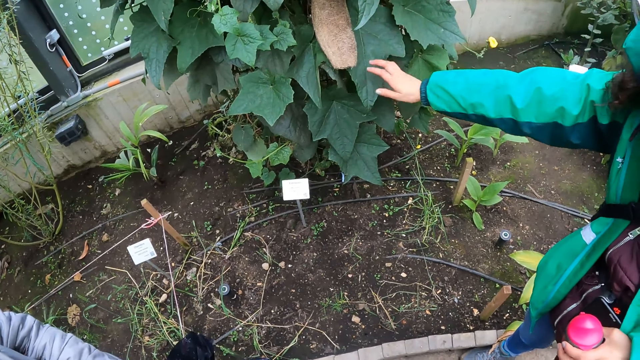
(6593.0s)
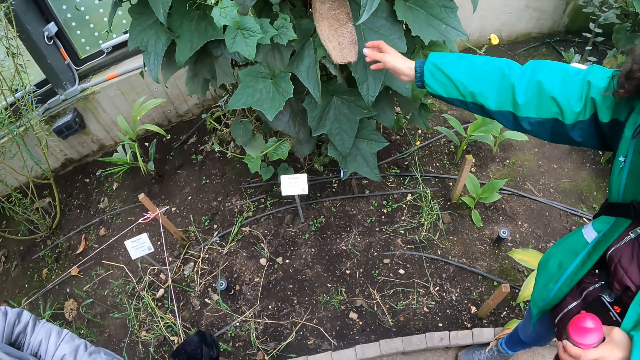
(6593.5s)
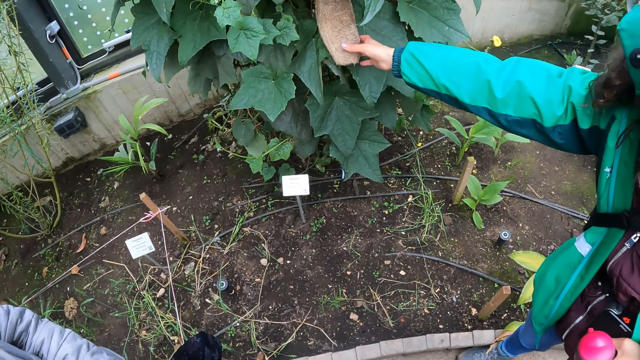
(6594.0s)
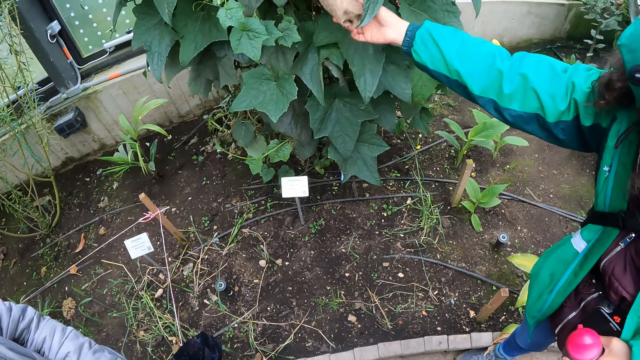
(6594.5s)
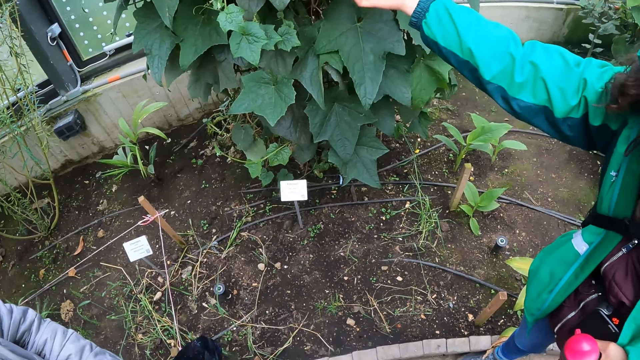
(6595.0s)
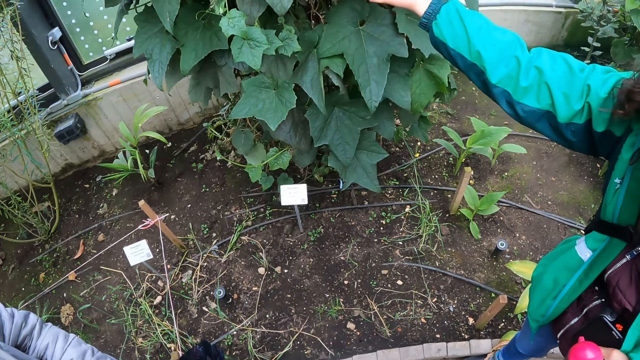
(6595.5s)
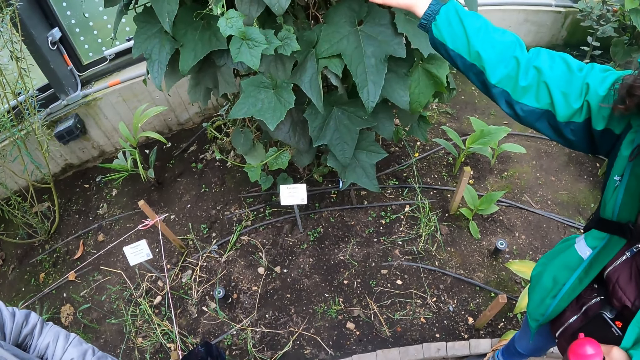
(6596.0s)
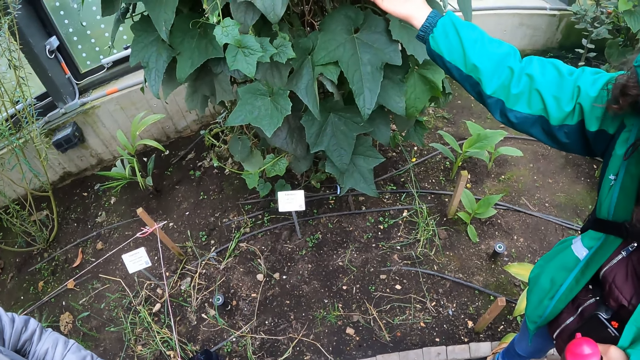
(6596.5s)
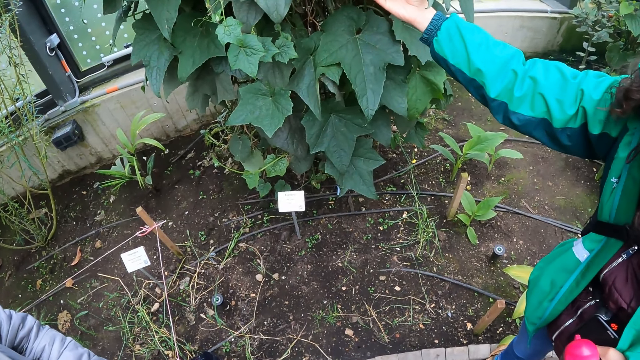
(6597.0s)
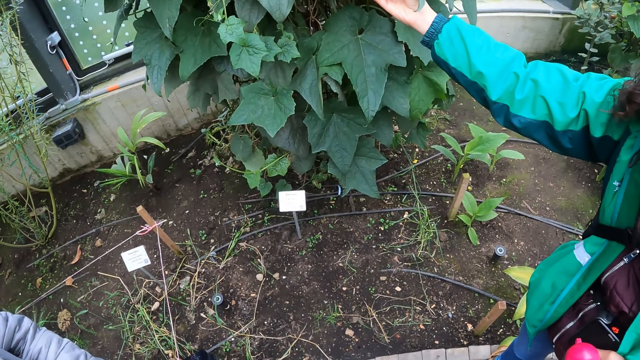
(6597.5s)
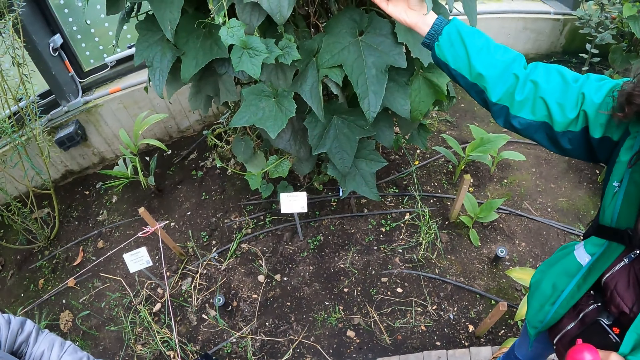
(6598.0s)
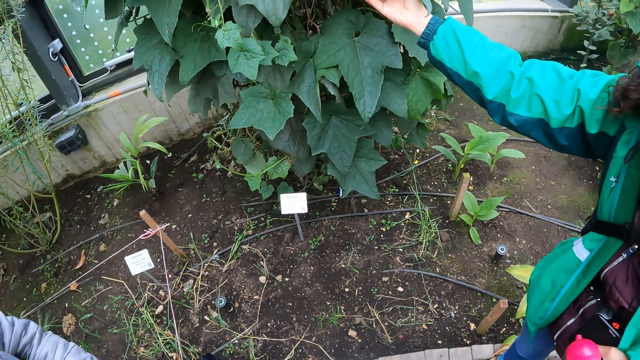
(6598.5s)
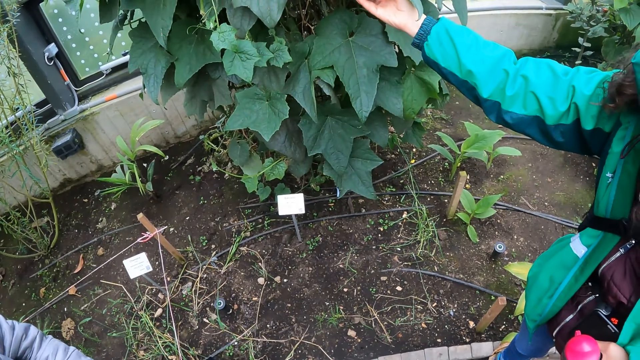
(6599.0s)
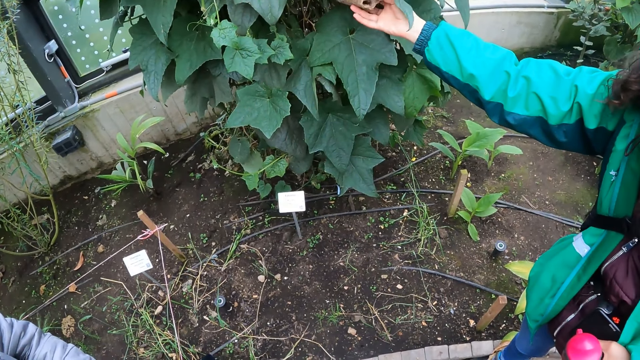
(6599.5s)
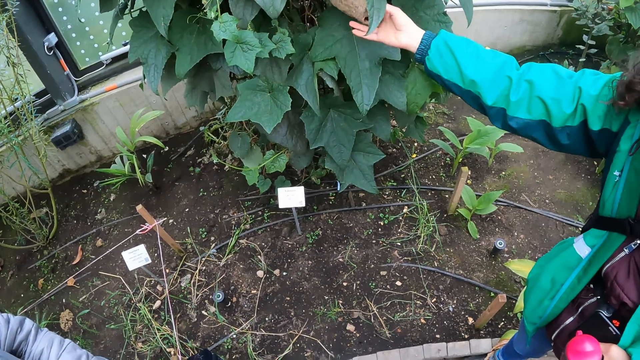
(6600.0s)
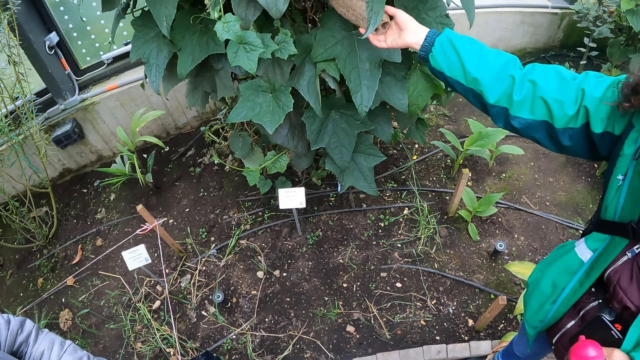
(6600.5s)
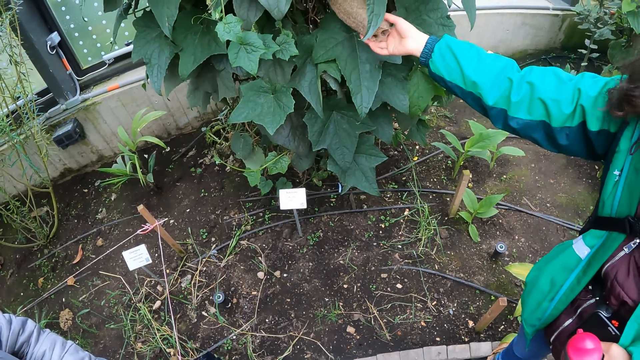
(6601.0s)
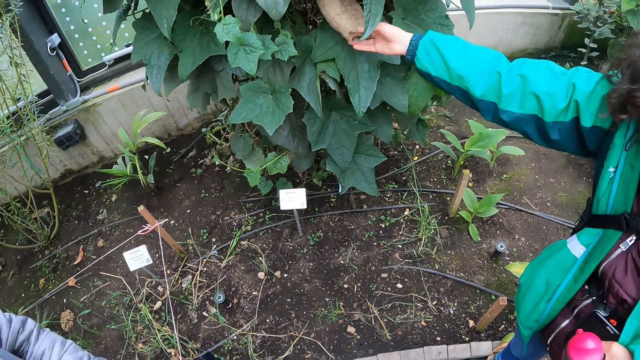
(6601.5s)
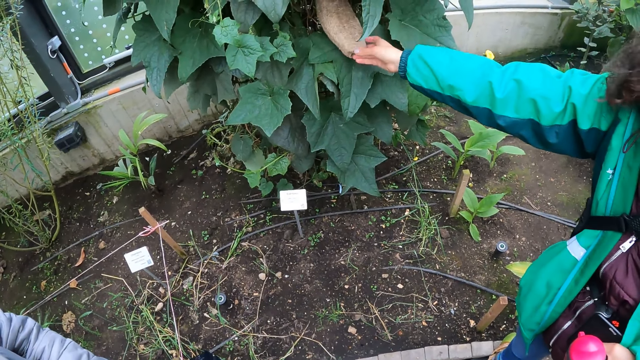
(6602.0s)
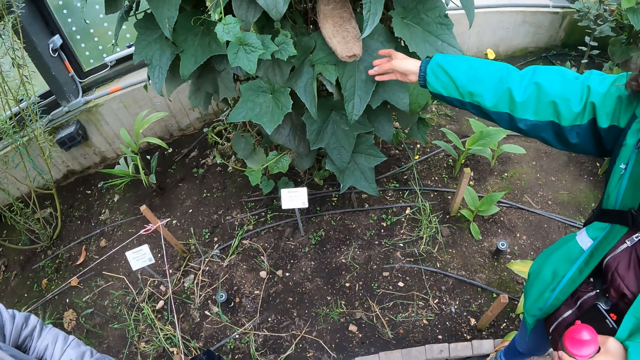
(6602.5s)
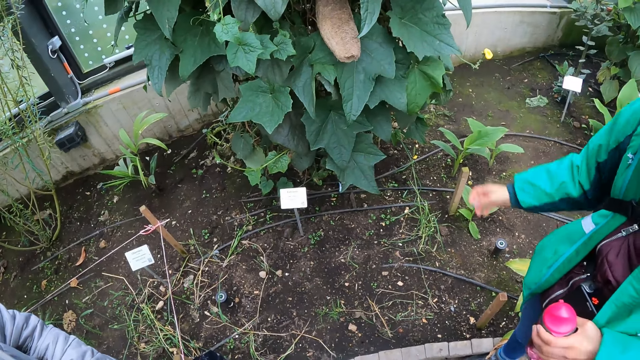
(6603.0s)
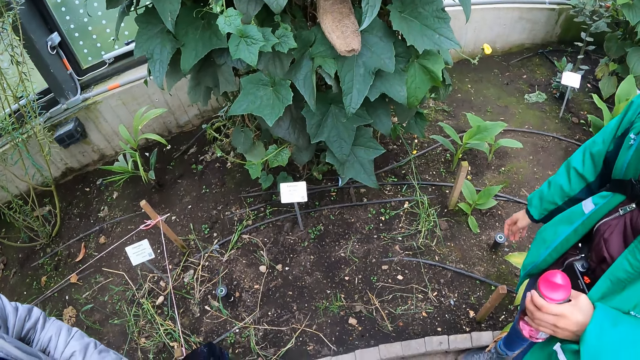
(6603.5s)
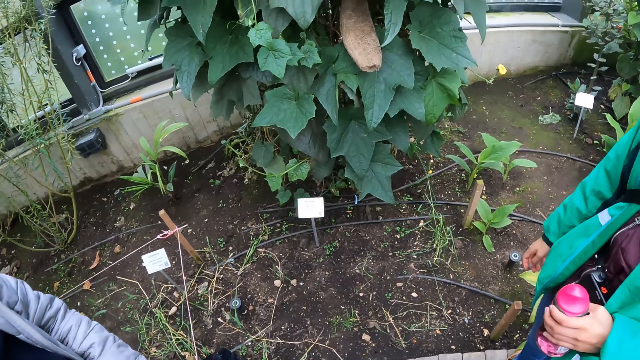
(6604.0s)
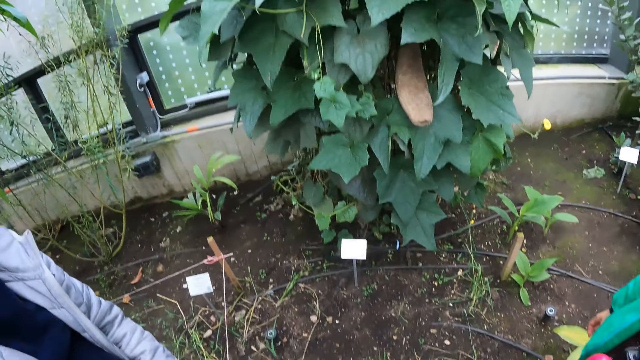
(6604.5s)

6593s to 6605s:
The woman touches a dried pod of a plant in the garden with her right hand.

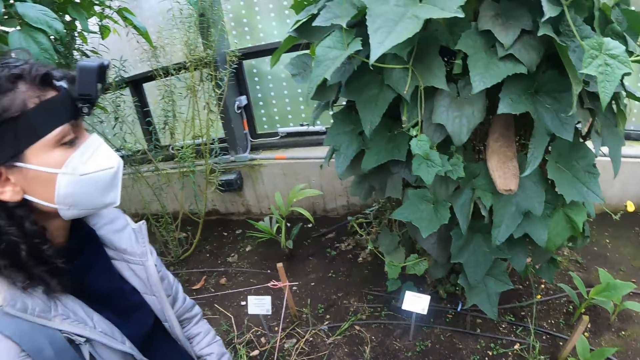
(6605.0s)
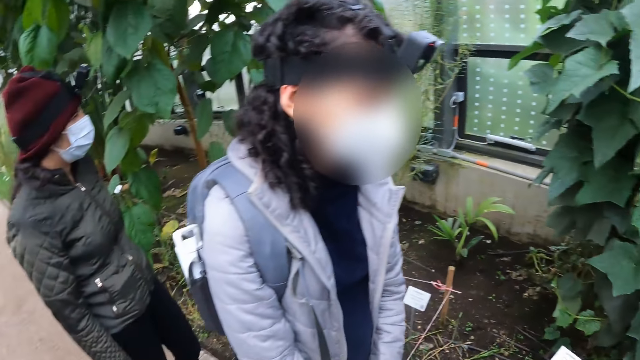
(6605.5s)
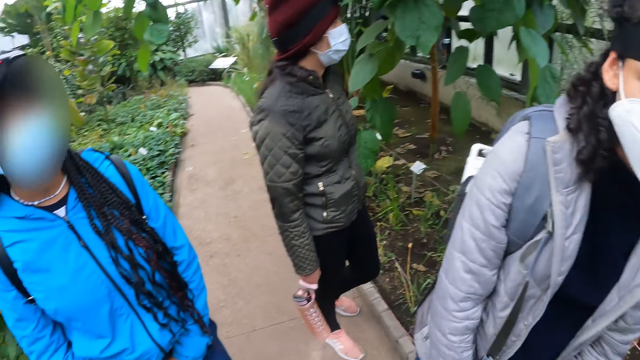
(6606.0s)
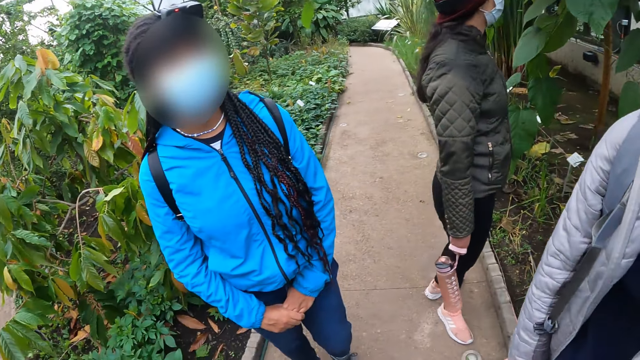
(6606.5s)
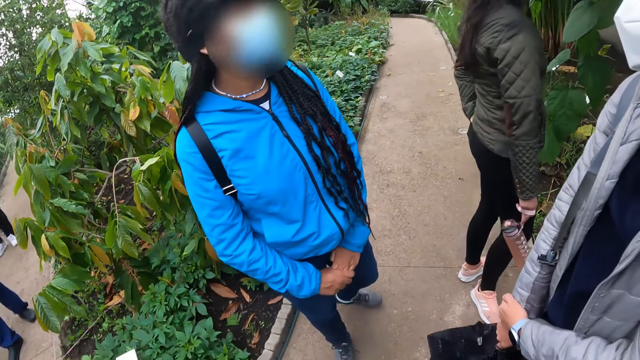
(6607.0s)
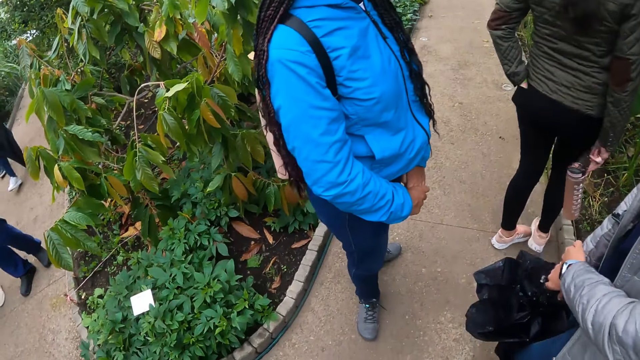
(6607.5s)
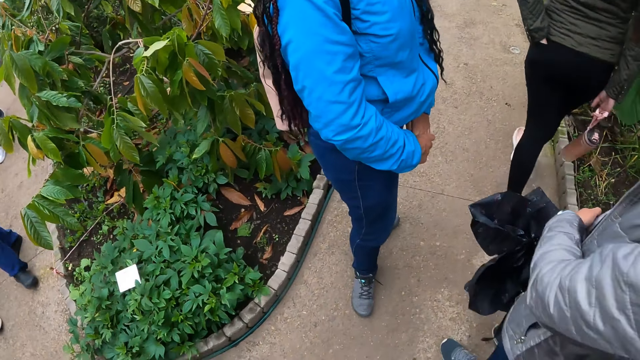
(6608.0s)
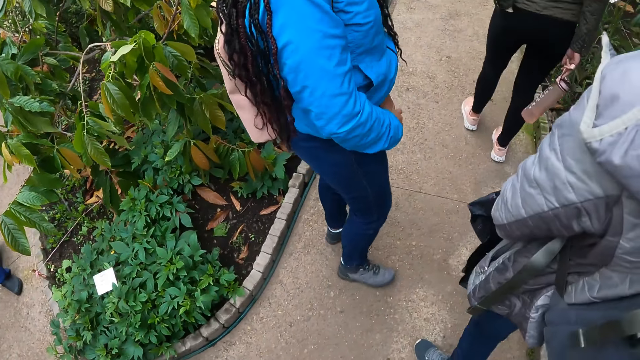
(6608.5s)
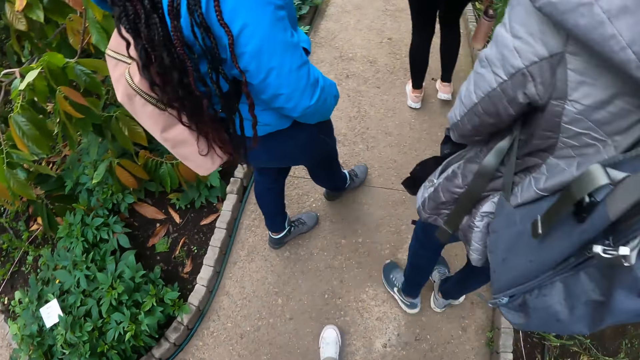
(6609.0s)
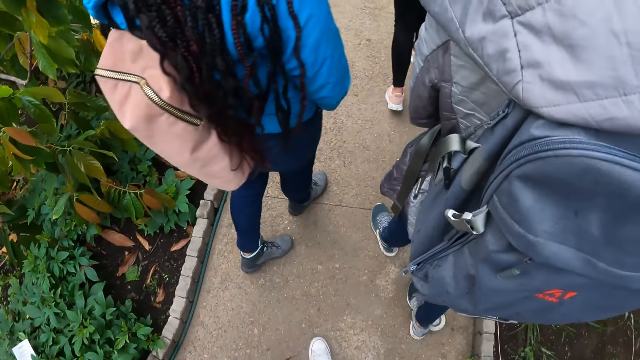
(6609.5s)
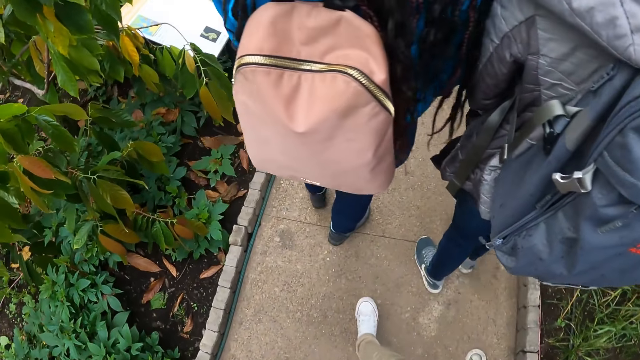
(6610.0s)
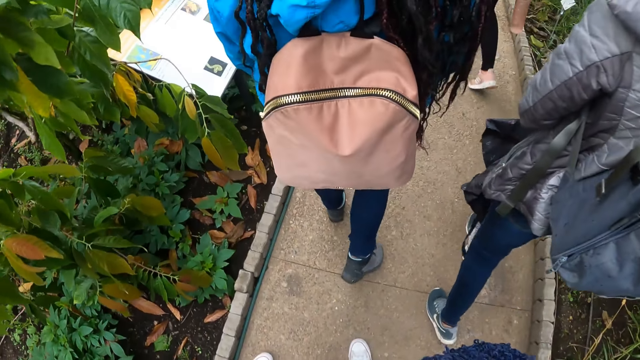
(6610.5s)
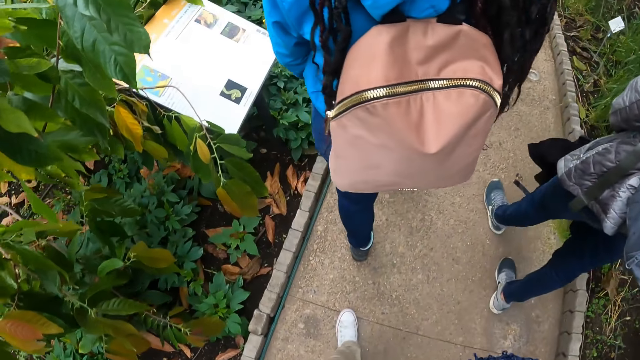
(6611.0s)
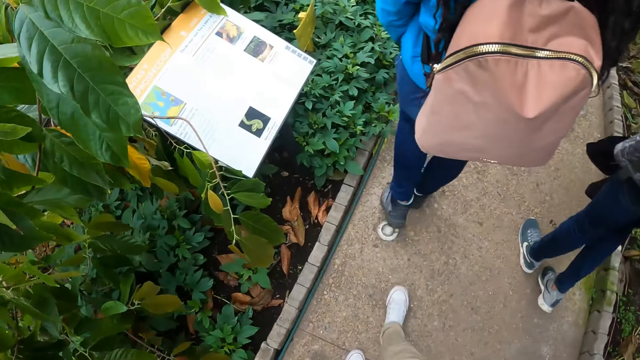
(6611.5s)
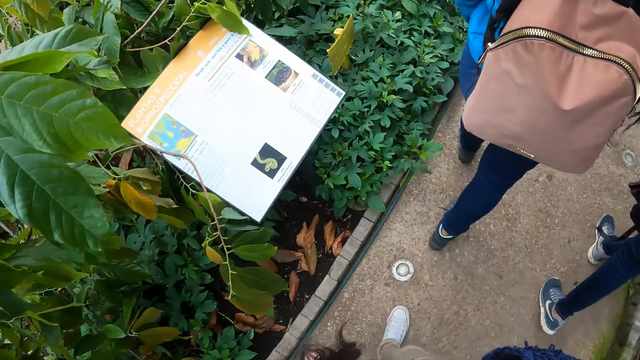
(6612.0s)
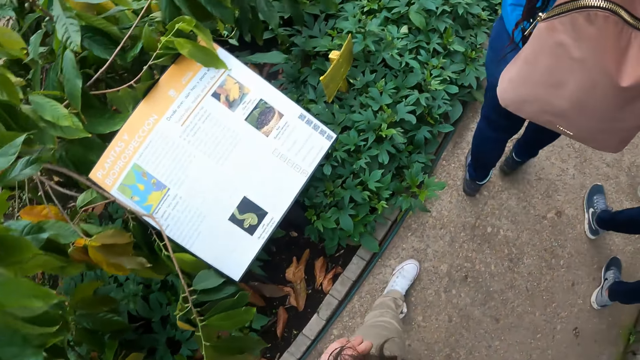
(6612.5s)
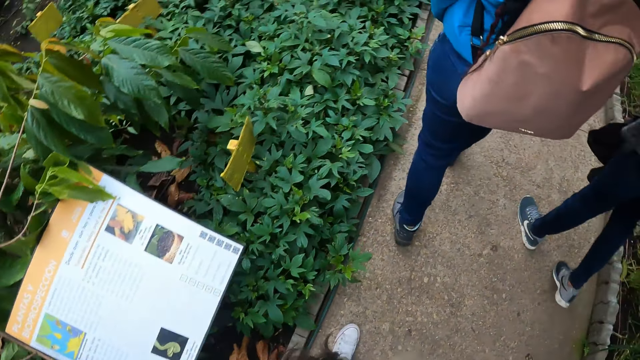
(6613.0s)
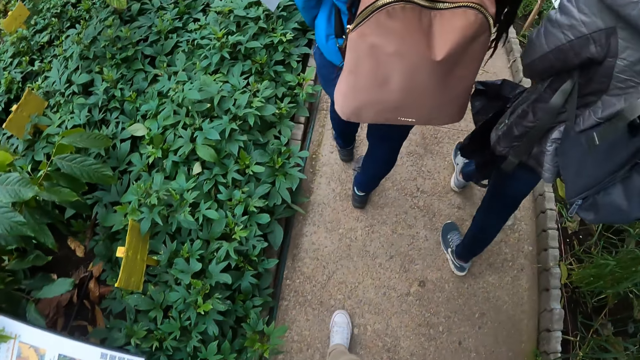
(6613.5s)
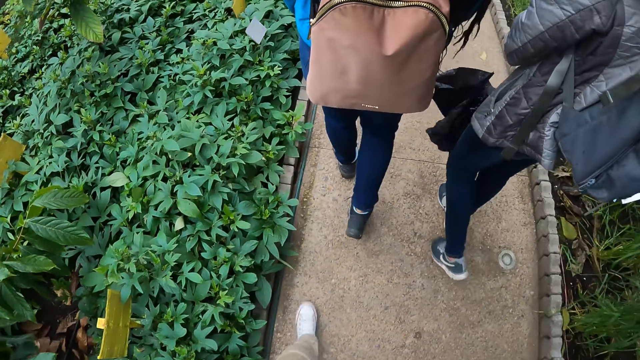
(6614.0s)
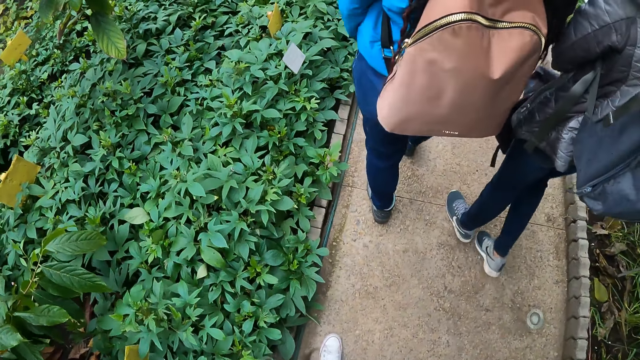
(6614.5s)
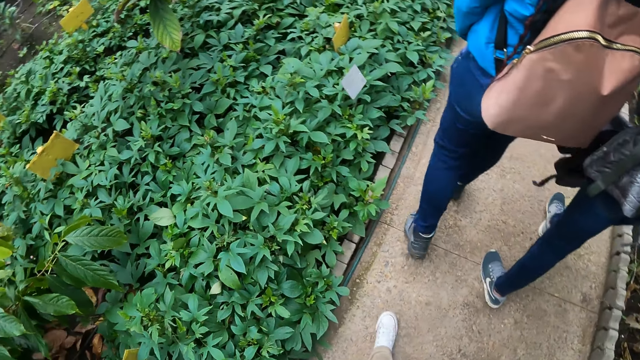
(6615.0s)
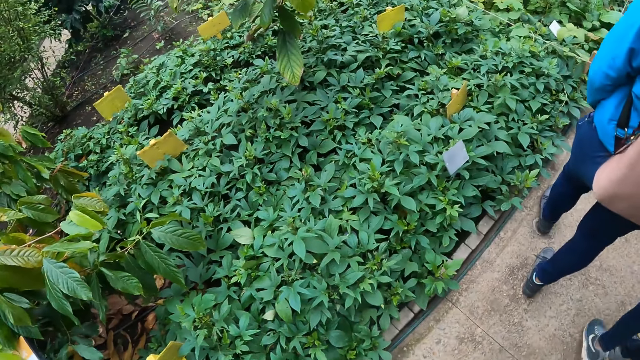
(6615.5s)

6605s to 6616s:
The camera wearer walks on the pavement in the garden. The woman walks on the pavement in the garden.
